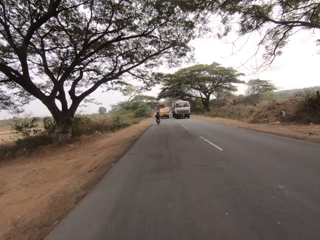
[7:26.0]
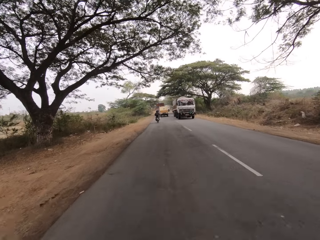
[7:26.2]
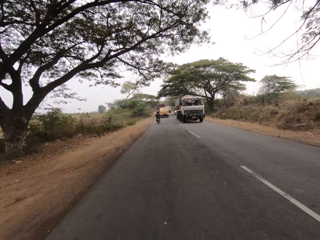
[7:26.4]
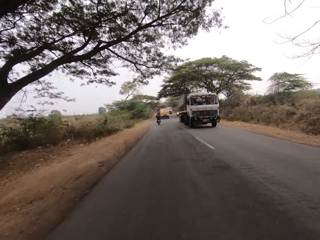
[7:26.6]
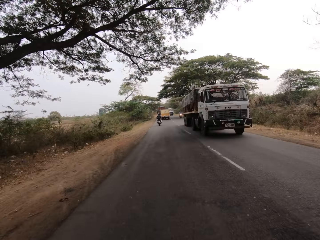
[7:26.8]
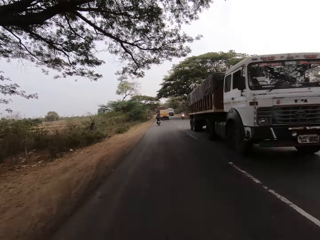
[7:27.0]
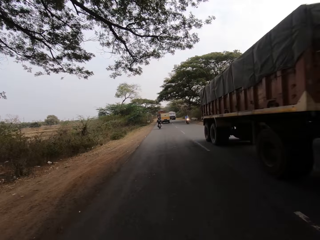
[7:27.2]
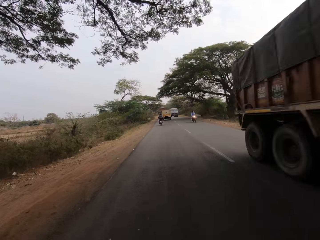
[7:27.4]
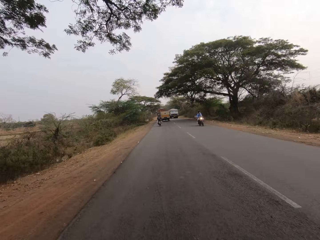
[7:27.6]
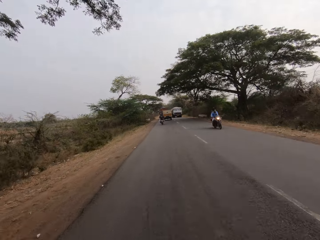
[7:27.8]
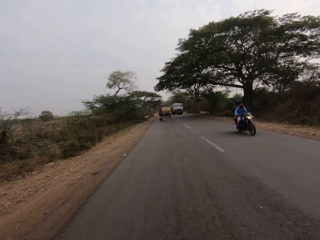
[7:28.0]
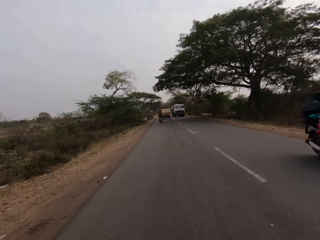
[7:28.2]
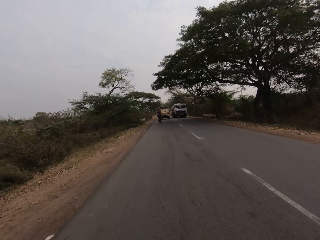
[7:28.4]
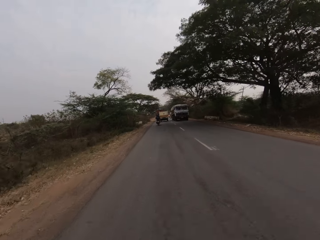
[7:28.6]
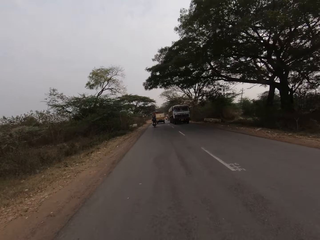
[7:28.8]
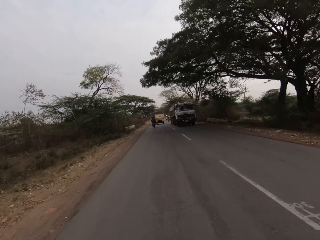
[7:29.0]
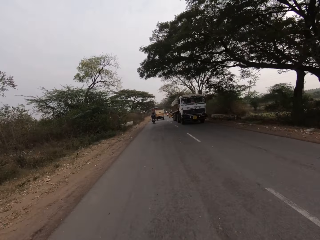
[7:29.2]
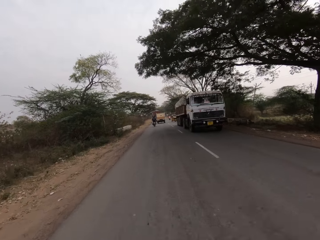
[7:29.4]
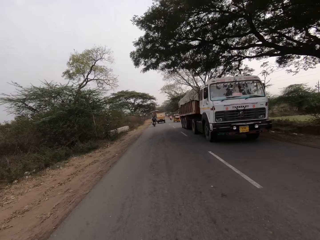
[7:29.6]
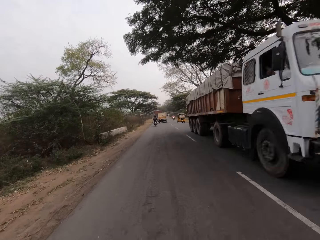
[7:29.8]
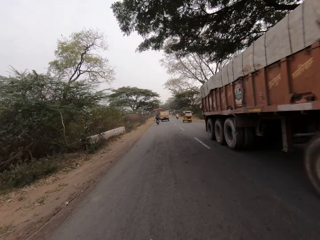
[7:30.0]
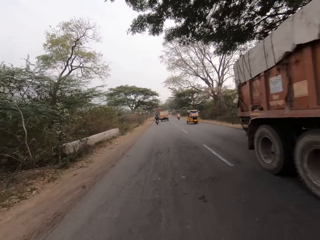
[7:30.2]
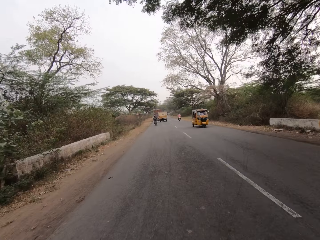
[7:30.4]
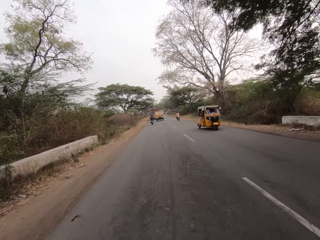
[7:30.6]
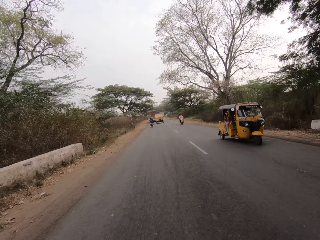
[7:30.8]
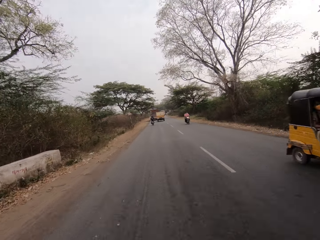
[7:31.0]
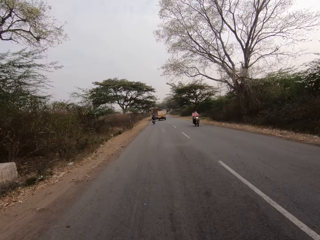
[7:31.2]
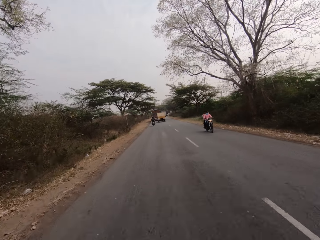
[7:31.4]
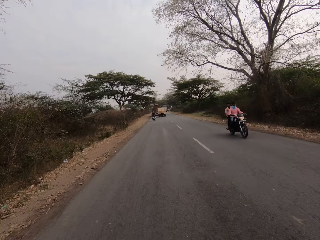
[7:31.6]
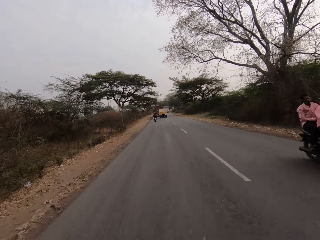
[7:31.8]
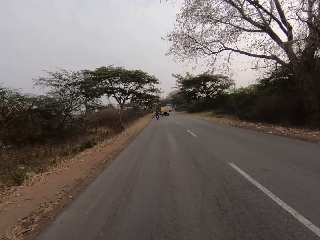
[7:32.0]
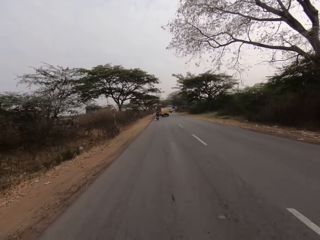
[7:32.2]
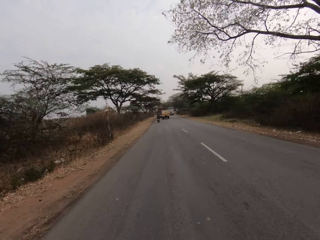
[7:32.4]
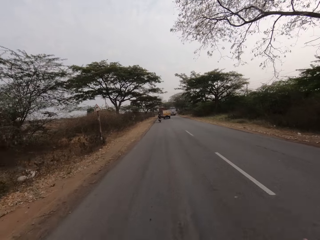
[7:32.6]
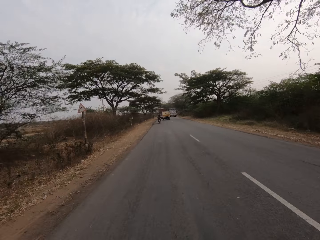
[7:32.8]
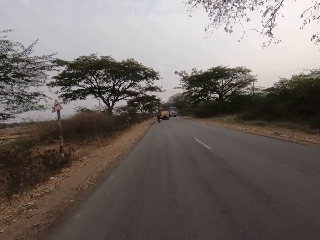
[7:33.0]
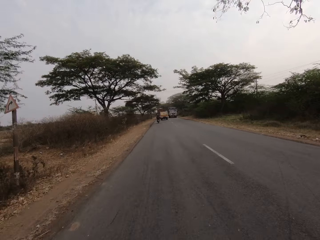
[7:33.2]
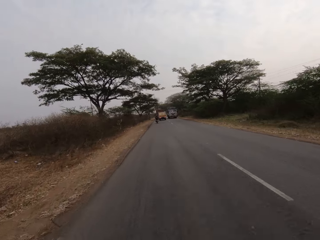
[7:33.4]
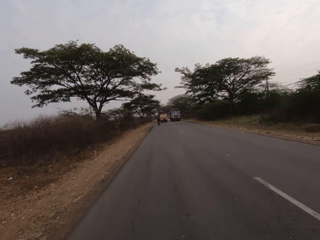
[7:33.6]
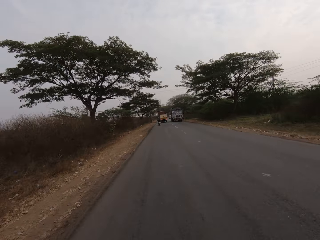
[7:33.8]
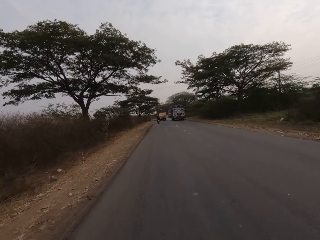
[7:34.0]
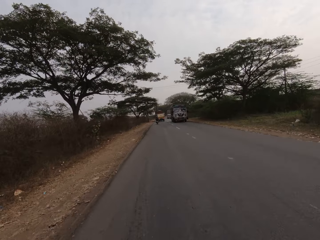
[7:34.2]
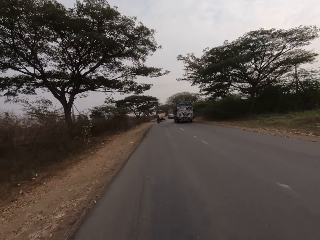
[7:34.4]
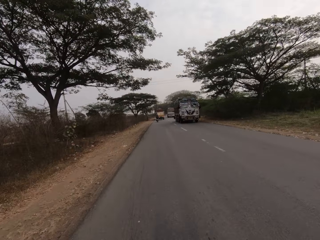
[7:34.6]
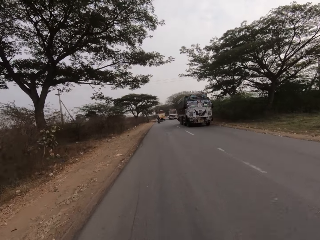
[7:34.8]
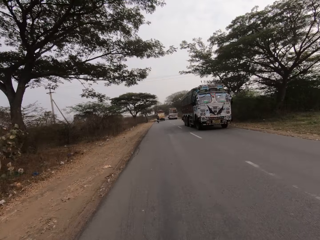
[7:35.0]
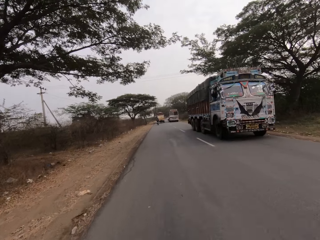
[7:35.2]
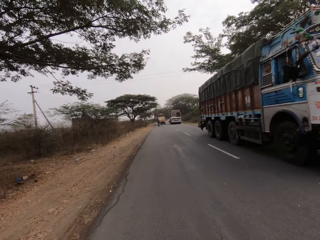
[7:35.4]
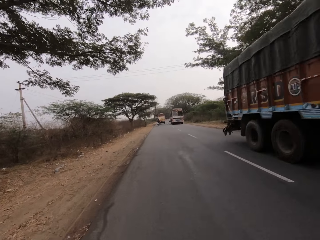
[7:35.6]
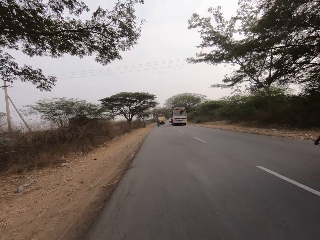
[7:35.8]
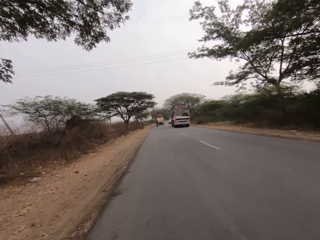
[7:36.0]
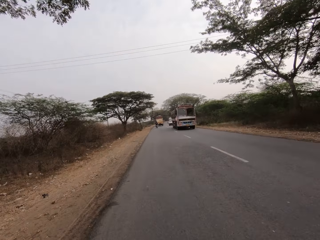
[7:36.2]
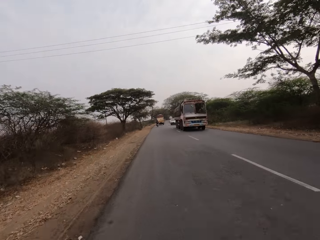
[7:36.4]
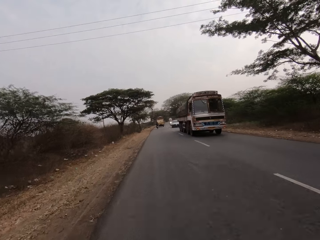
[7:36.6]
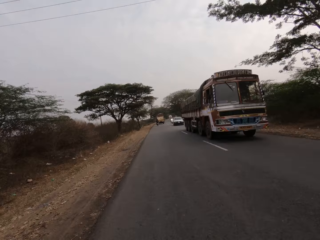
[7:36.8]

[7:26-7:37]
A white trailer drives past the camera wearer. A black motorcycle rides past them. The white trailer drives past them. A yellow tricycle drives past them. The black motorcycle rides past them. The white trailer drives past them.

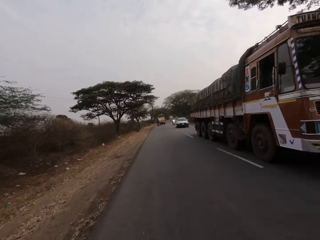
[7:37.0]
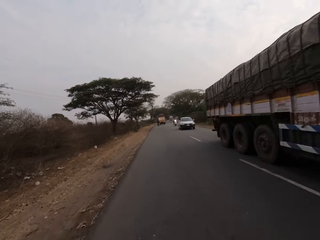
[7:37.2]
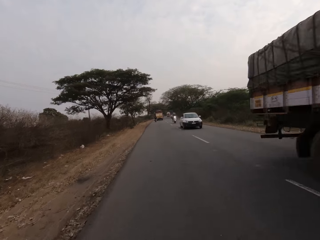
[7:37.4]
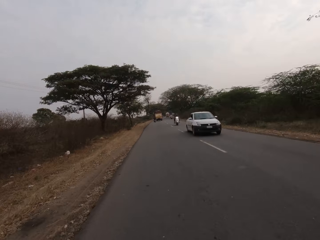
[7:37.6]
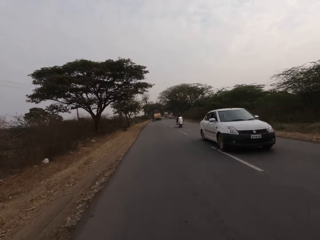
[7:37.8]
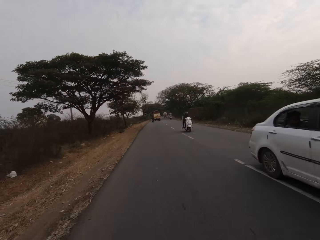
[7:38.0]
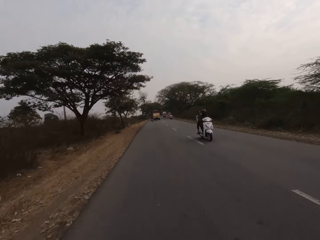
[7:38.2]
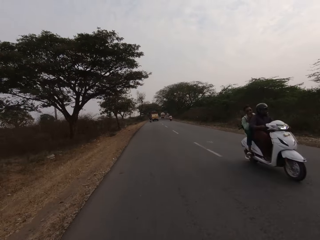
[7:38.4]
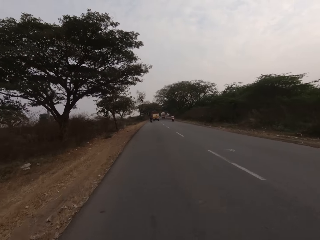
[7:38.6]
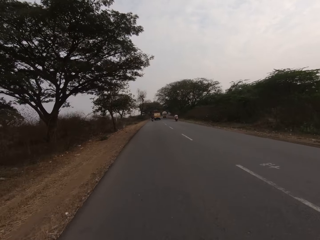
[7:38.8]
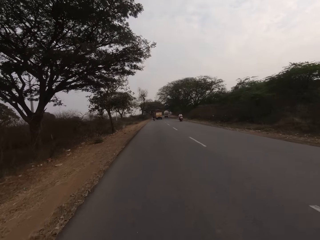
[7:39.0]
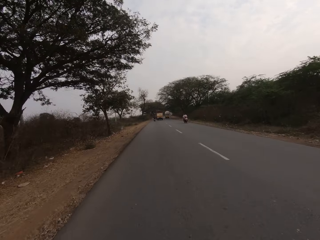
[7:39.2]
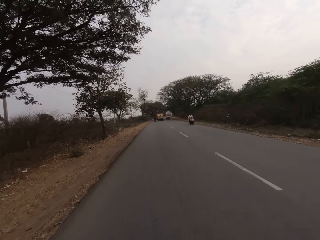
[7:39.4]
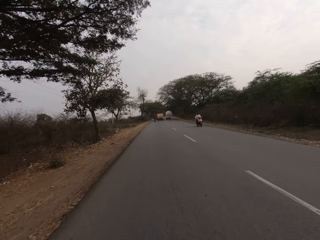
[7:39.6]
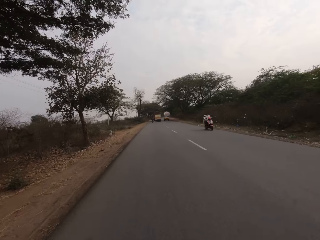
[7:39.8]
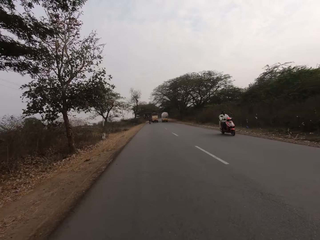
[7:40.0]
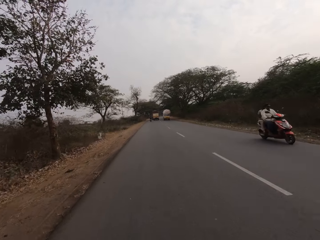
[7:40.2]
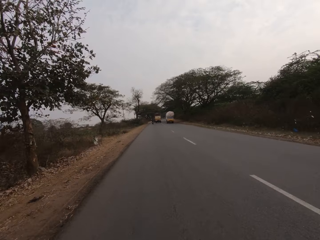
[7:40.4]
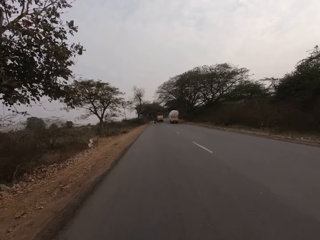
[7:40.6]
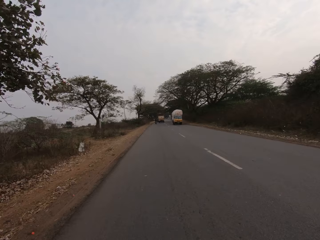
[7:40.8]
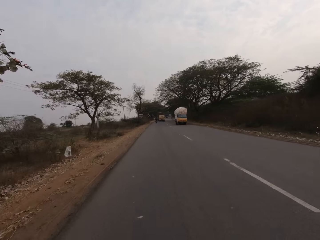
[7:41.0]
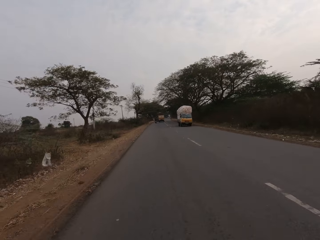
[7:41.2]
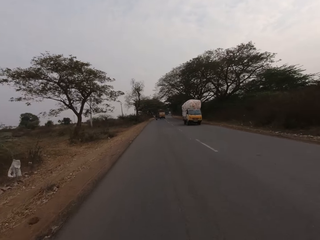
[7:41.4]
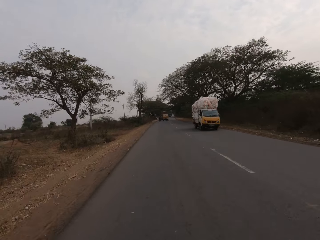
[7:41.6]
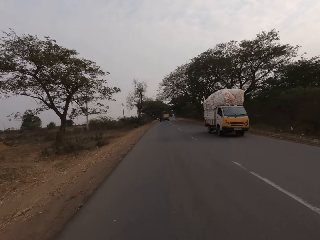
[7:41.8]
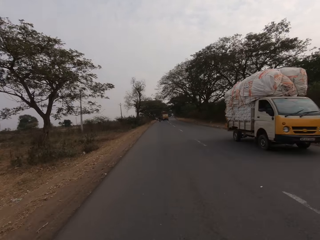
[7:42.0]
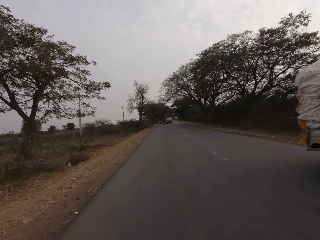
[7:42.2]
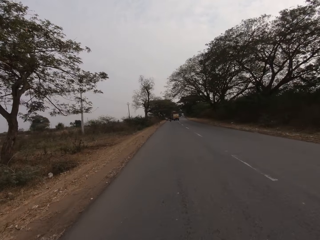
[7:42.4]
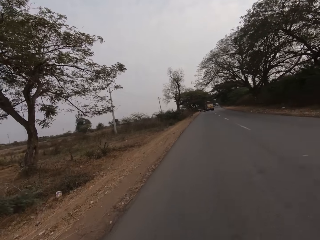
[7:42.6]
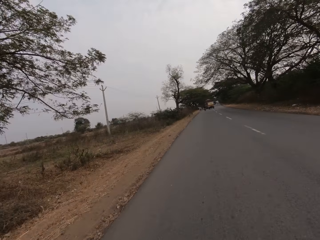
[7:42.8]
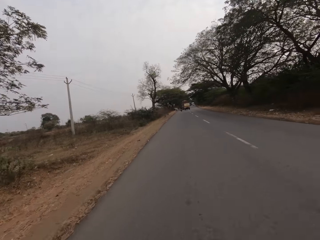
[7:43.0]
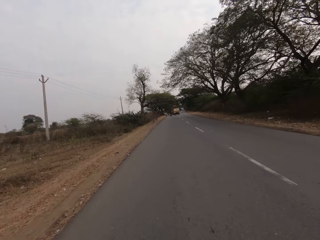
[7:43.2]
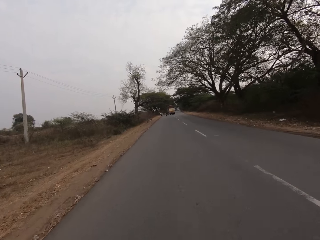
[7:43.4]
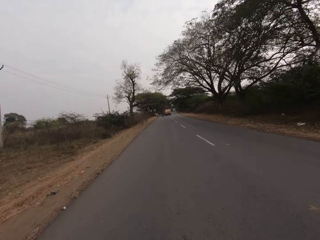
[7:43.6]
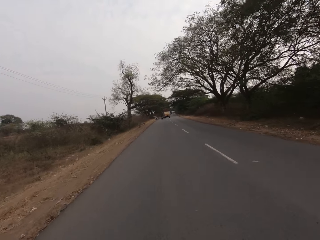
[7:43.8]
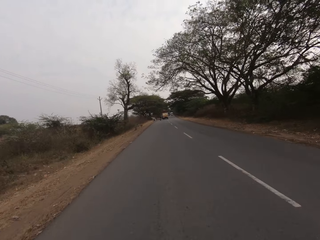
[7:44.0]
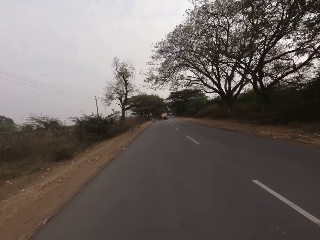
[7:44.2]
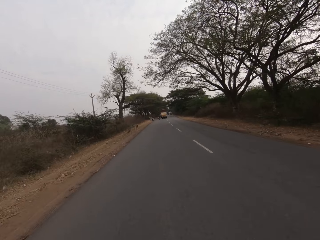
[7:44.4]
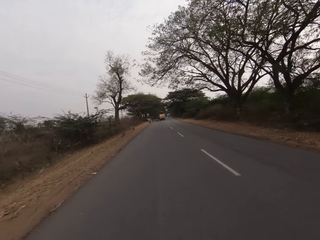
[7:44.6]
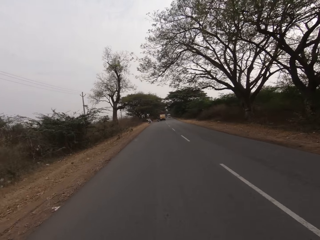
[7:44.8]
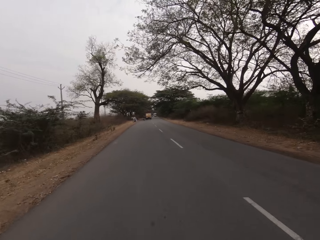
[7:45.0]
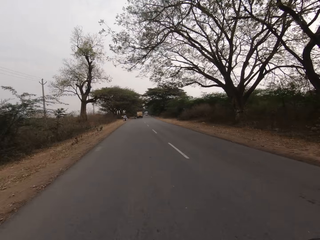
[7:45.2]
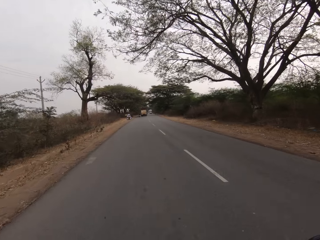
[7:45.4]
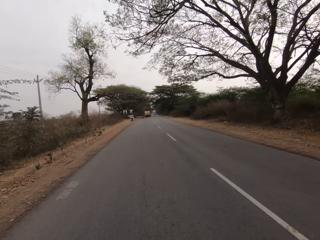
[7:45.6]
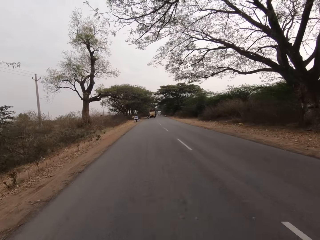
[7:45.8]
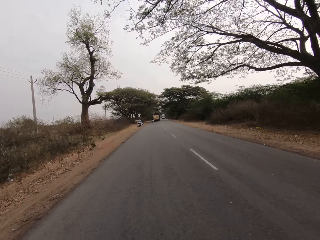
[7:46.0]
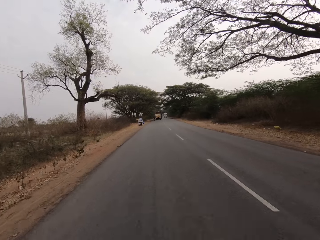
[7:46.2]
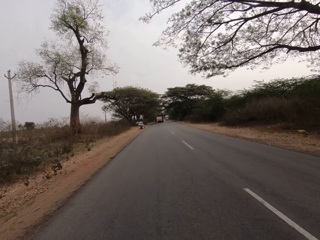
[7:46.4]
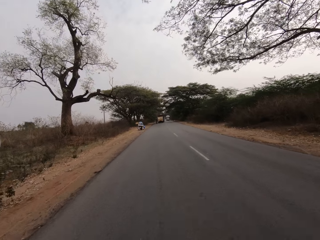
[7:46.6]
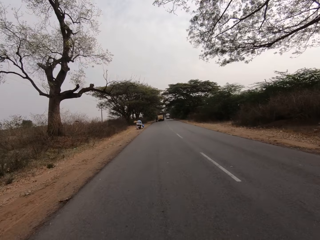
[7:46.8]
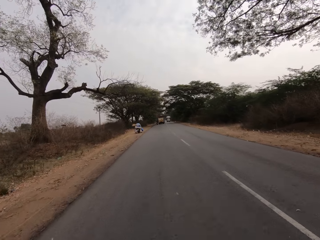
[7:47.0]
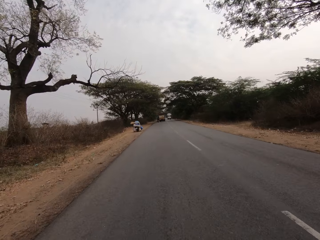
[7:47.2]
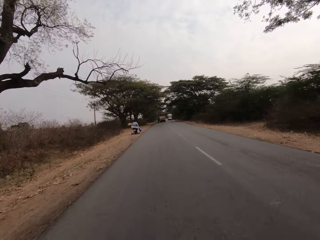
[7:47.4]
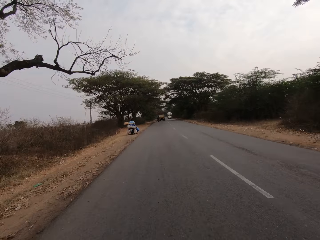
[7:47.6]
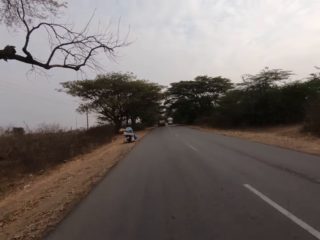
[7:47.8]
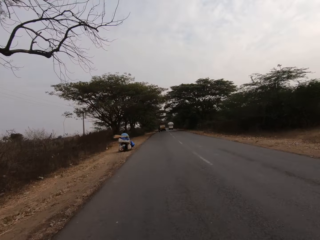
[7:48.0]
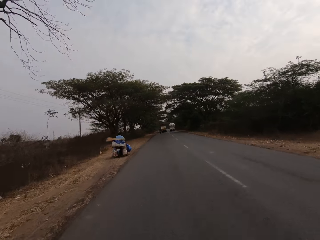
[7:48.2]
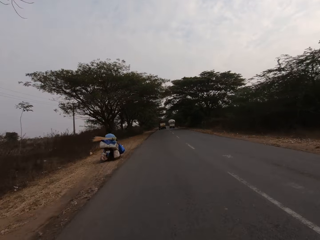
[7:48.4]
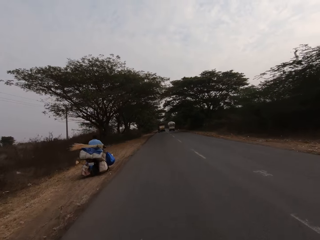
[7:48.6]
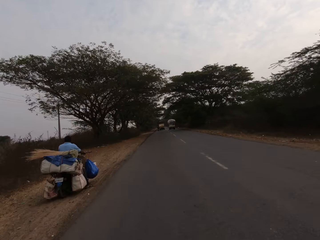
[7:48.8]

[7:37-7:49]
A white trailer drives past the camera wearer. A white car drives past them. A white motorcycle rides past them. A wine motorcycle rides past them. A yellow truck drives past them.
